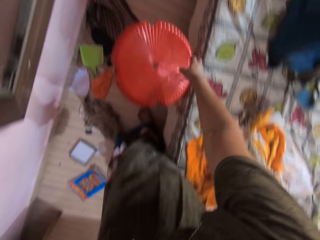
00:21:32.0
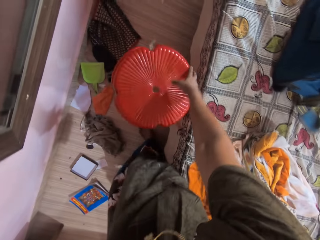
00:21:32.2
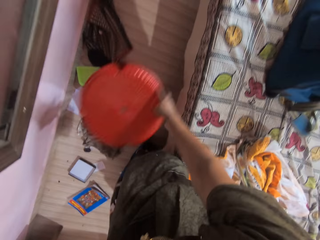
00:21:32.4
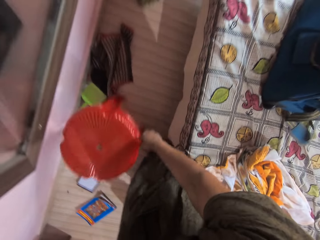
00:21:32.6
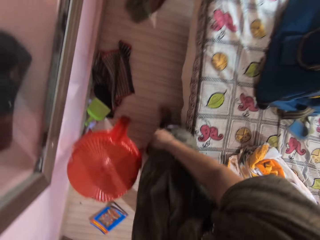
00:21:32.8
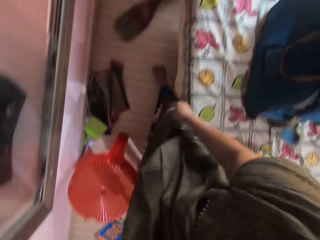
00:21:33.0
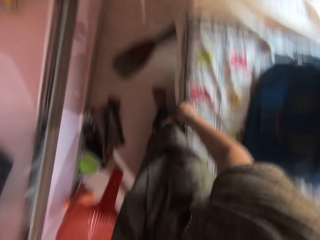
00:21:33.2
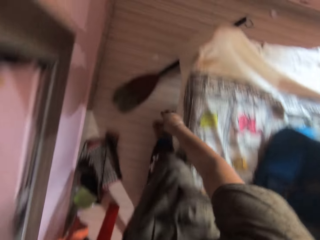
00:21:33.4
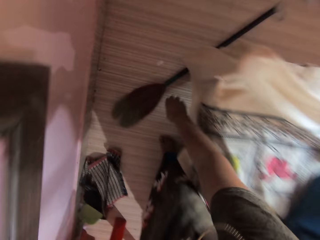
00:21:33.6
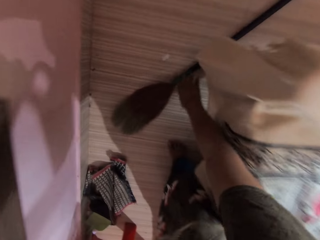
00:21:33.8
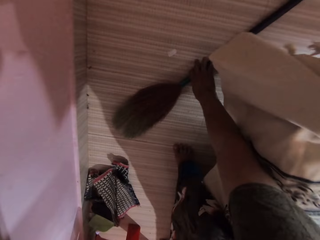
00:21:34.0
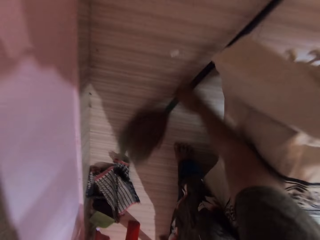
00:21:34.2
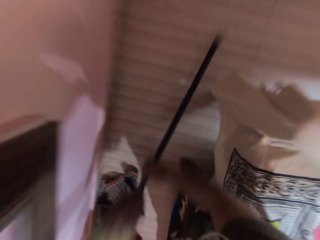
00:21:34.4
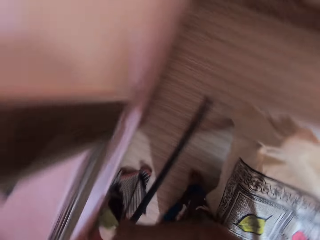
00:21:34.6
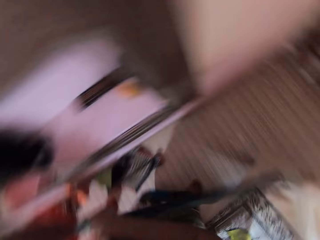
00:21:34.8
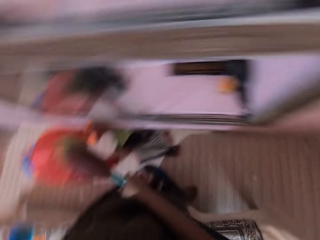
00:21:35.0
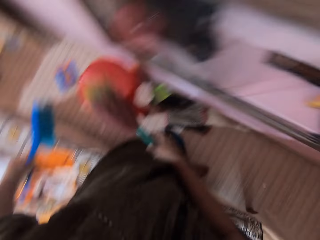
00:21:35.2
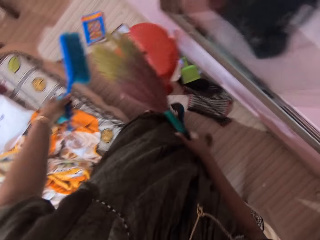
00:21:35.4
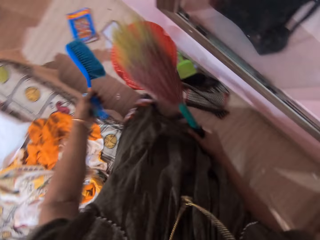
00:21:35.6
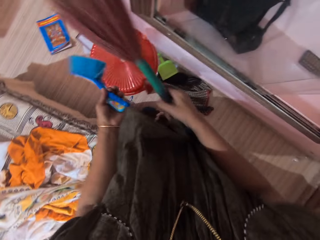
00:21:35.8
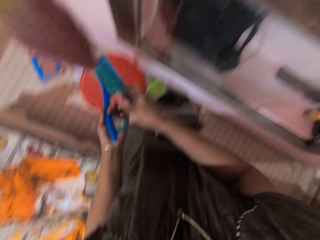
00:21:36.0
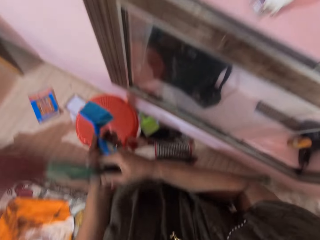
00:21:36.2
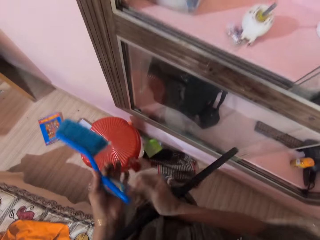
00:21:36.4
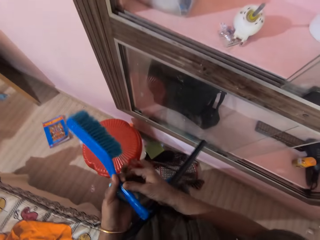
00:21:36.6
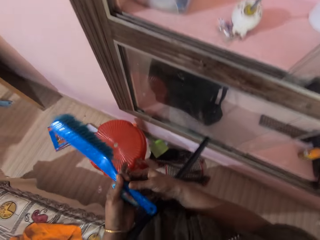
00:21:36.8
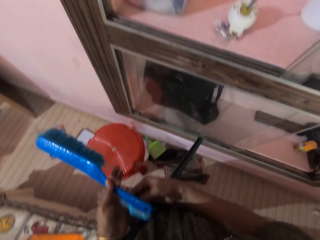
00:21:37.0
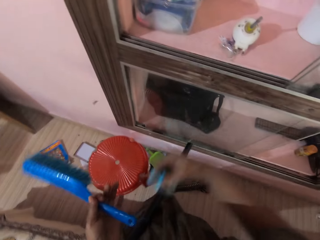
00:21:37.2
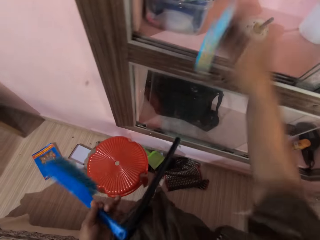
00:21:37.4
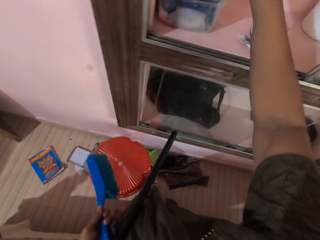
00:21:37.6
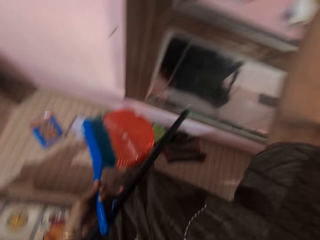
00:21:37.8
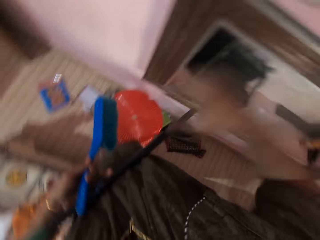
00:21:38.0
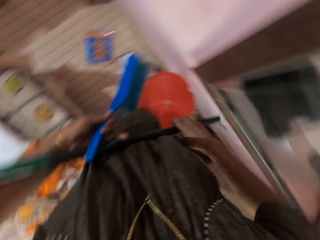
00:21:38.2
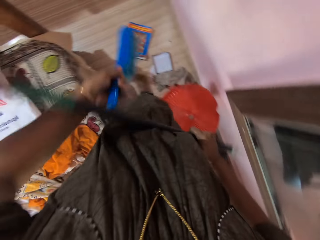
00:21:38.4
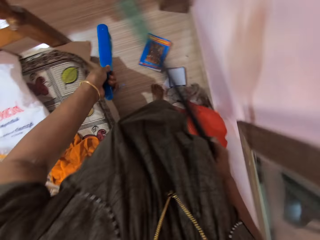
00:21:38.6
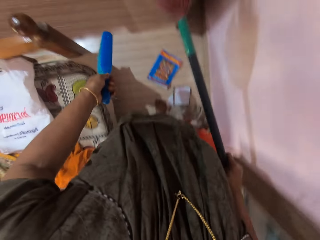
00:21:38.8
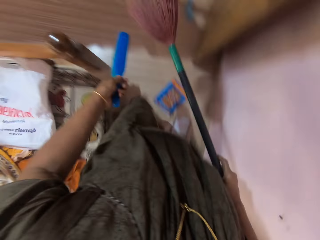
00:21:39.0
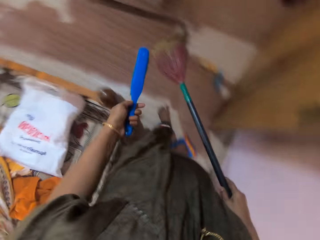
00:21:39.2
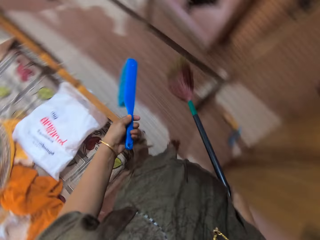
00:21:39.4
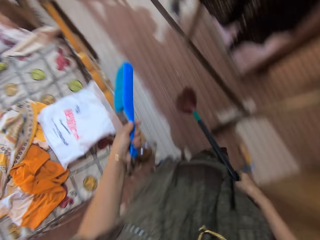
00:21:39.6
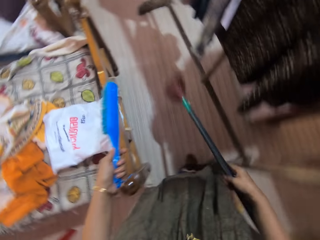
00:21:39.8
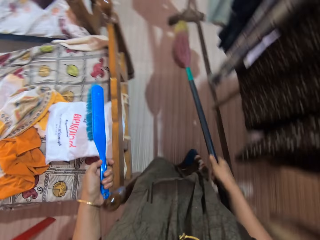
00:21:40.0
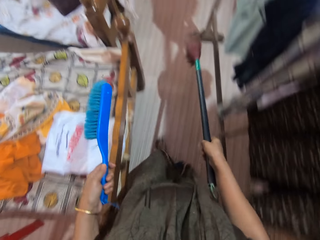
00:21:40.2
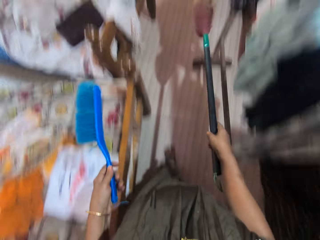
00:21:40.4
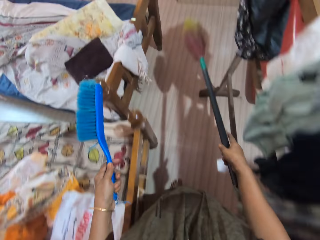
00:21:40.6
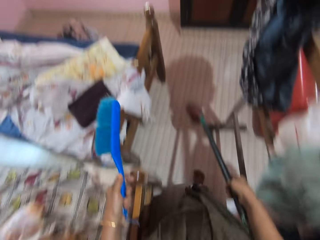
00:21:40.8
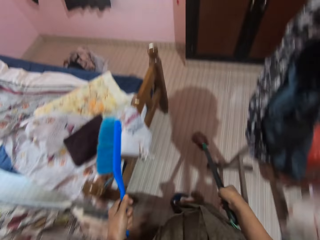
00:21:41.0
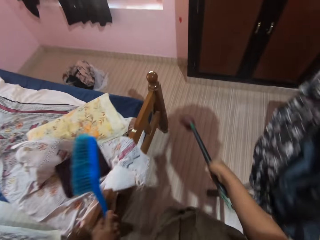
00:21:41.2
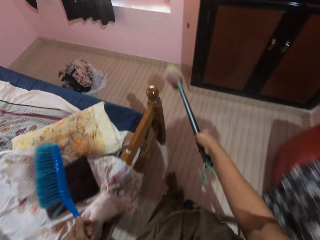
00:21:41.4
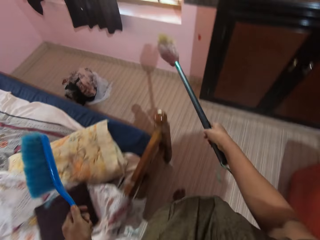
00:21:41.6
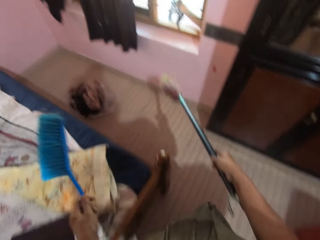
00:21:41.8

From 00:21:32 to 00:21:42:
The camera wearer extends the stool. They adjust the chair. They pick the broom from the floor and transfer the broom to the left hand. They put the plastic in the shelf. They hold the broom and walk around with the broom to the window.

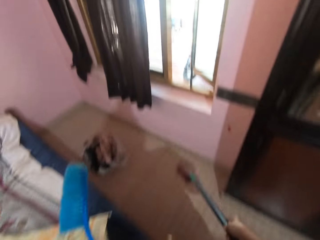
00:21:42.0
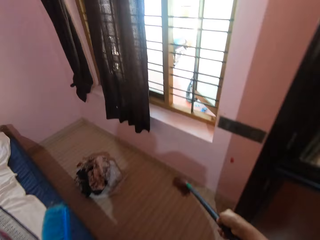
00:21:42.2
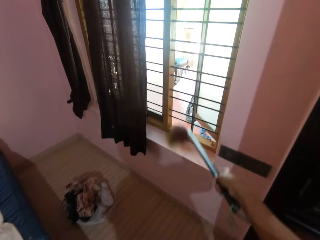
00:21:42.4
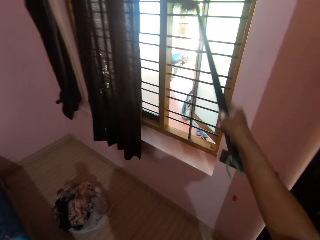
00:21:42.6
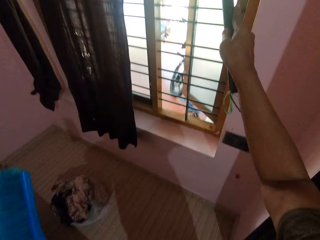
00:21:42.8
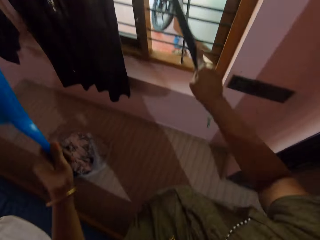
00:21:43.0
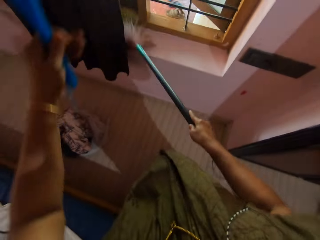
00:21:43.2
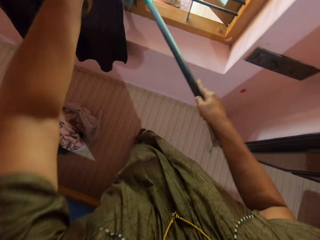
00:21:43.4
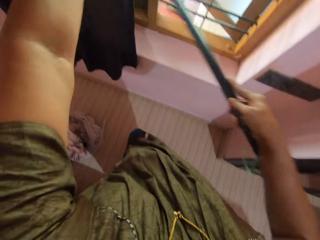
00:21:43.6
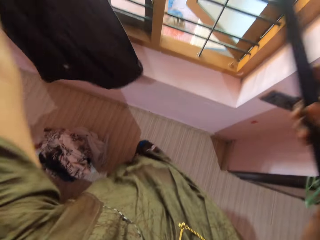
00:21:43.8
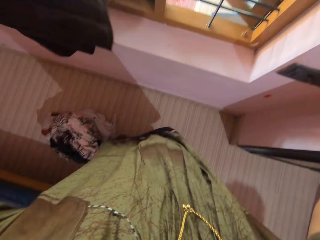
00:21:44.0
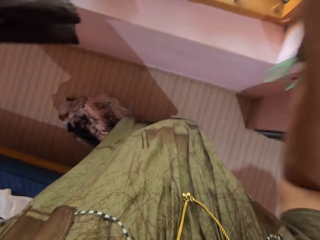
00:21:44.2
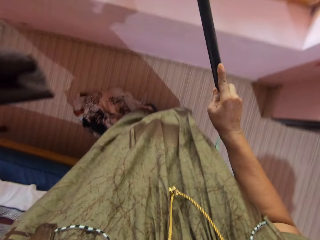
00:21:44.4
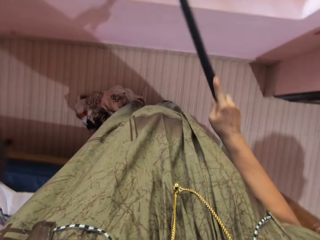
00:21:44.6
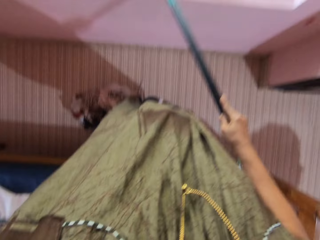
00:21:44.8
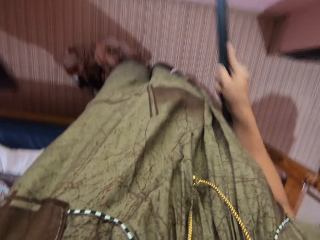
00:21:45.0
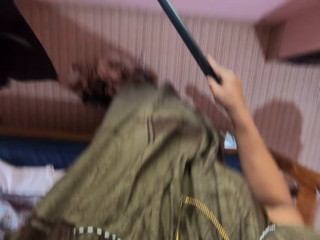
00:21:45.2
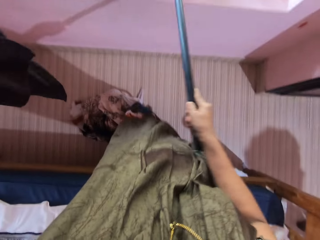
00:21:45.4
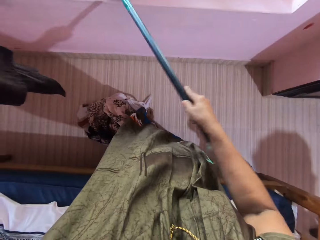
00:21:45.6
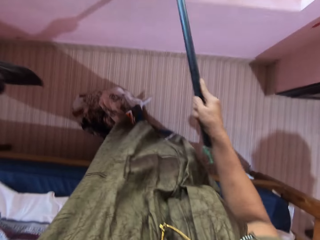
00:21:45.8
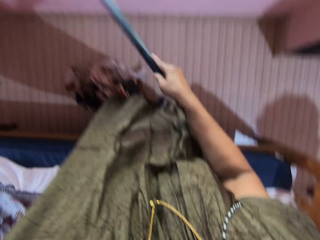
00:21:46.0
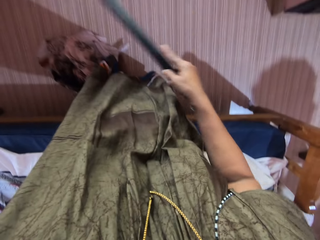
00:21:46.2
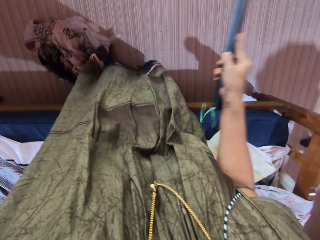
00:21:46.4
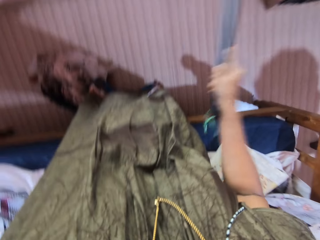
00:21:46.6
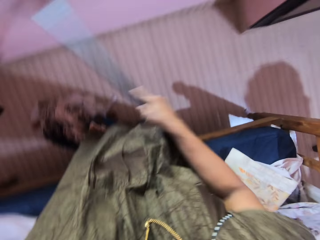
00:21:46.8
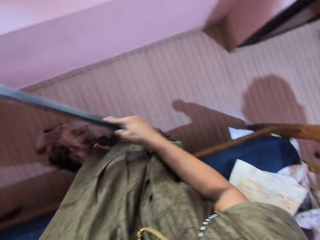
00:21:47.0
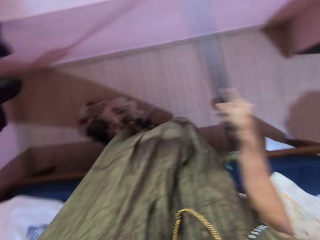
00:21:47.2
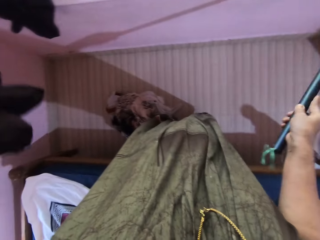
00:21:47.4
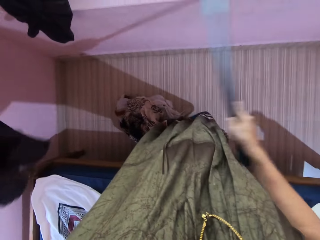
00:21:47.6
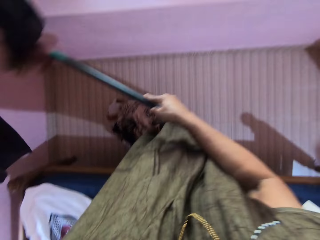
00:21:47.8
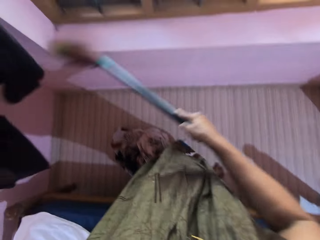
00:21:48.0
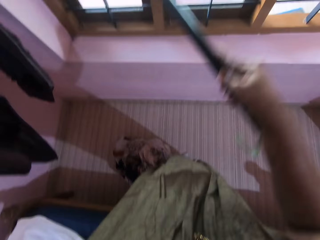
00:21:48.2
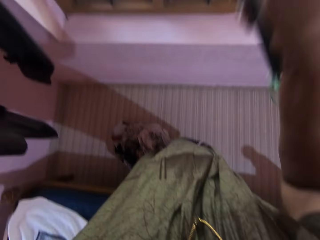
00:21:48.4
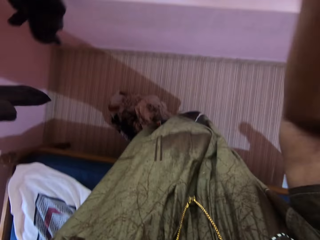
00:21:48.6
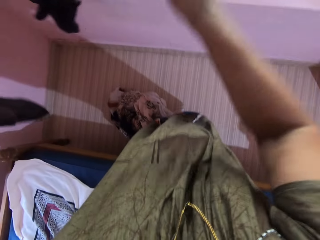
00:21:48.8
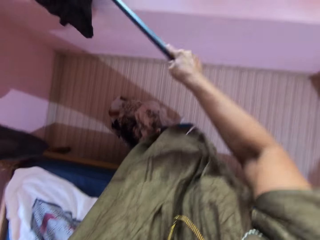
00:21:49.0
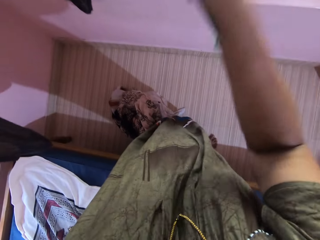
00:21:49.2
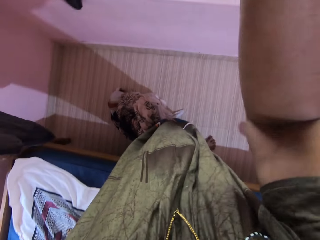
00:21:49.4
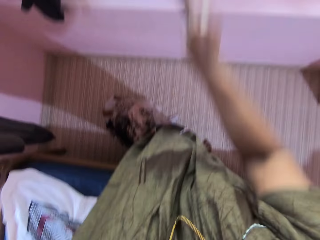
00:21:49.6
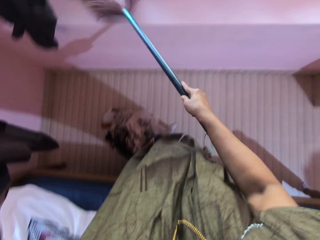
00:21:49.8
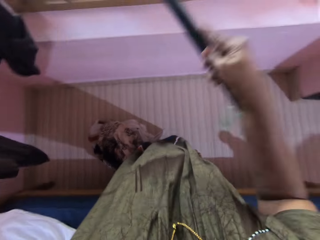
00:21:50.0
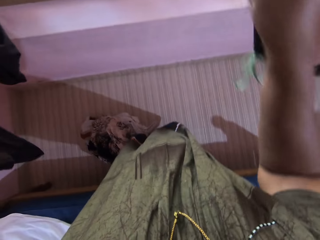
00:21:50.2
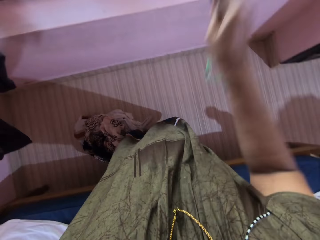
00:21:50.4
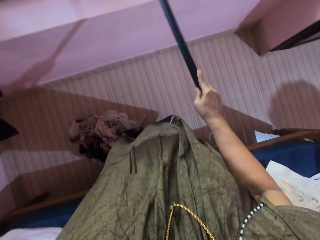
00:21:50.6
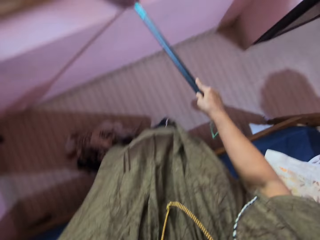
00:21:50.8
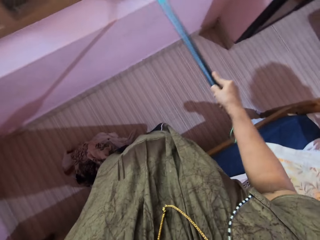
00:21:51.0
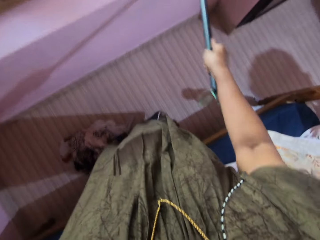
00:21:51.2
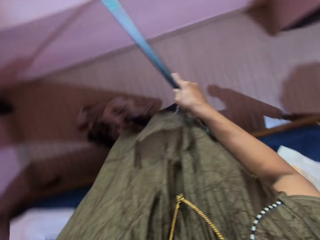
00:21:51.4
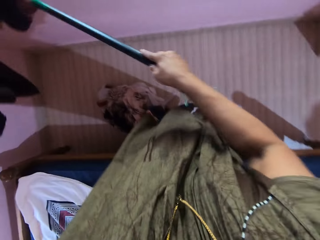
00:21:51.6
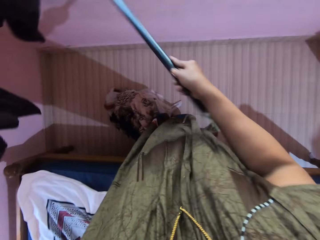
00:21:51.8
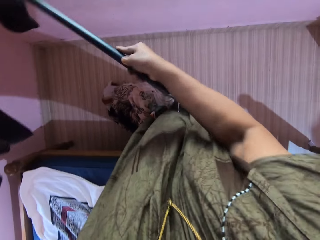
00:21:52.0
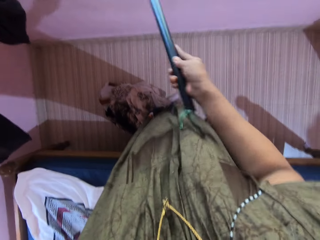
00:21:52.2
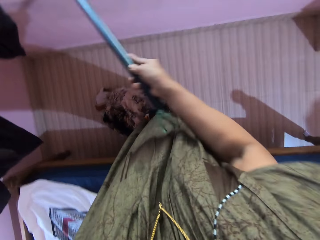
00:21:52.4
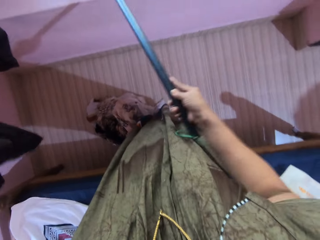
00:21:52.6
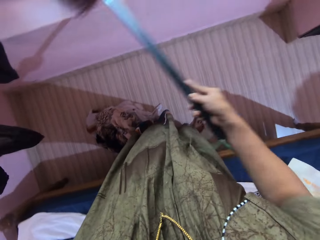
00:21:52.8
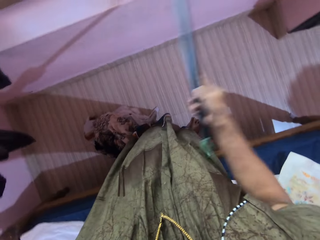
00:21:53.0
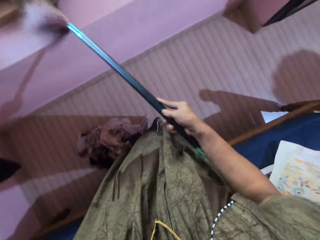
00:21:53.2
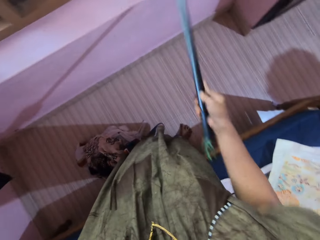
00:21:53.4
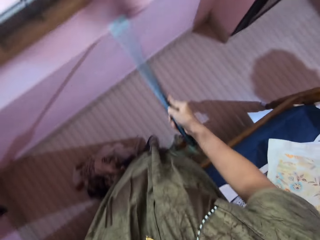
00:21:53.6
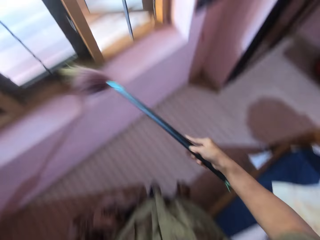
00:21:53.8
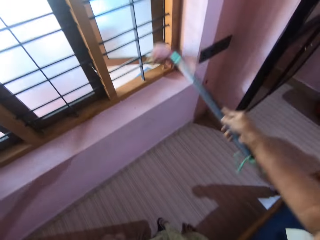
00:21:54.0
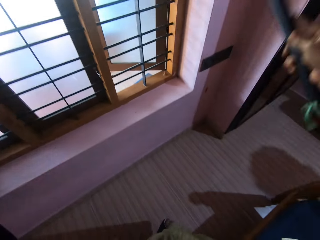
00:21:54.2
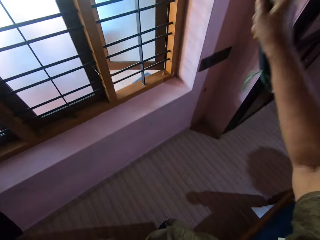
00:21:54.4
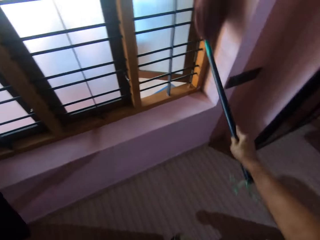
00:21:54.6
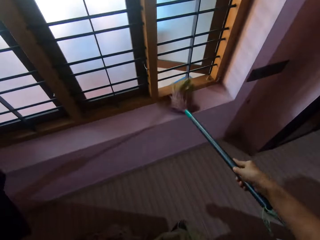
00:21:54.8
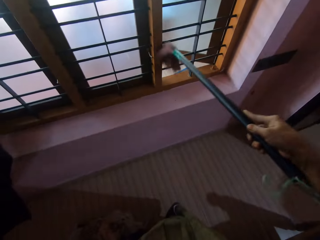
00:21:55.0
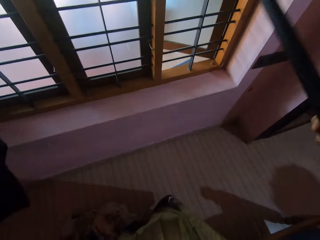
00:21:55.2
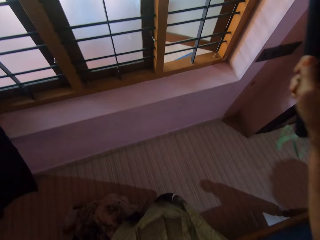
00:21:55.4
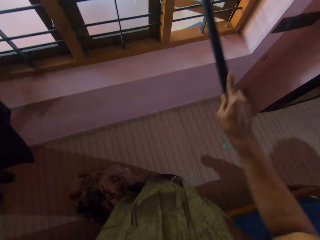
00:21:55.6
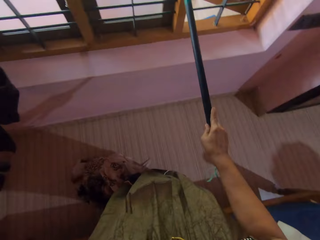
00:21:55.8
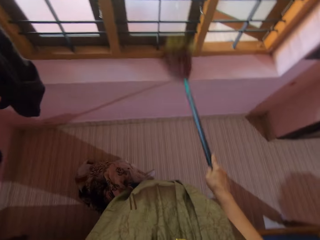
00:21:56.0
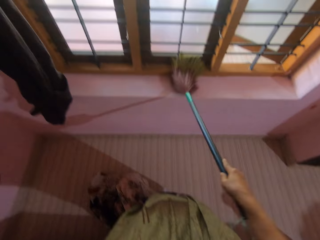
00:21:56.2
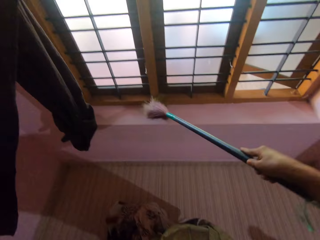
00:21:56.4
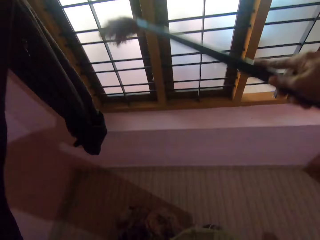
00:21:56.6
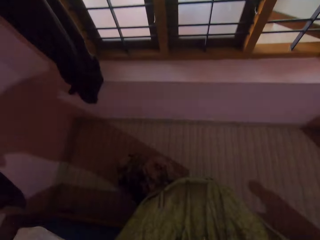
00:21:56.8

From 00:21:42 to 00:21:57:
The camera wearer cleans the window with the broom.
